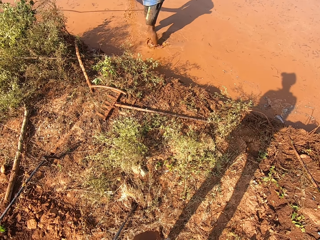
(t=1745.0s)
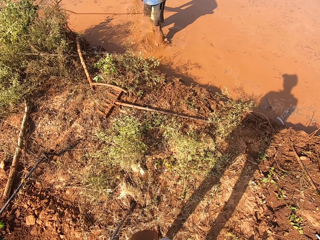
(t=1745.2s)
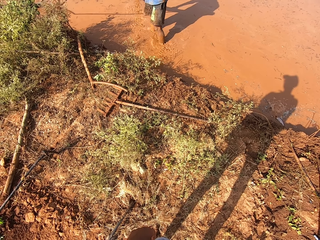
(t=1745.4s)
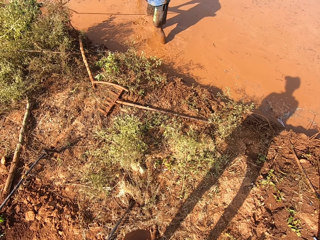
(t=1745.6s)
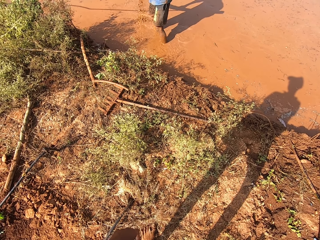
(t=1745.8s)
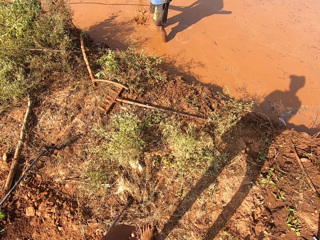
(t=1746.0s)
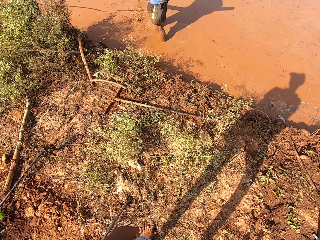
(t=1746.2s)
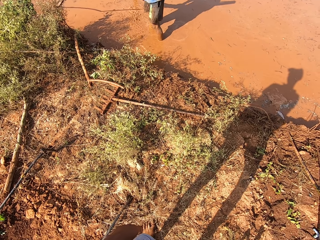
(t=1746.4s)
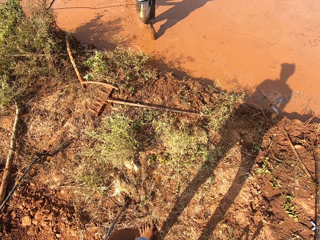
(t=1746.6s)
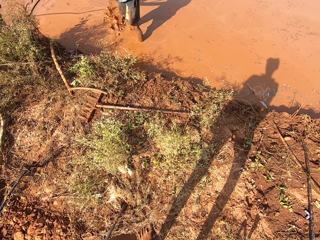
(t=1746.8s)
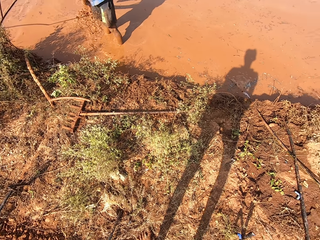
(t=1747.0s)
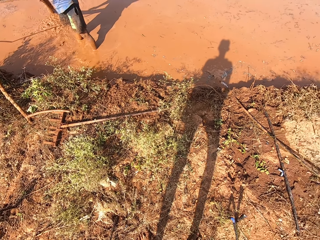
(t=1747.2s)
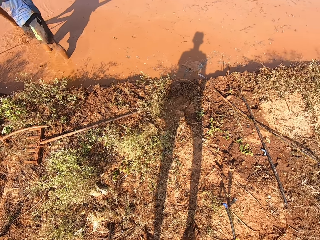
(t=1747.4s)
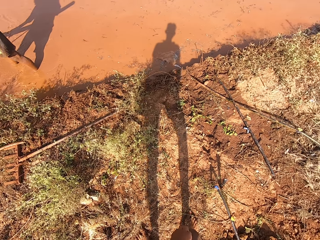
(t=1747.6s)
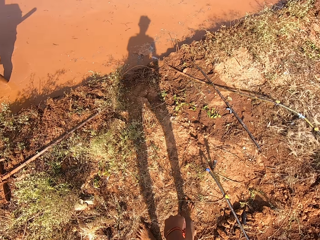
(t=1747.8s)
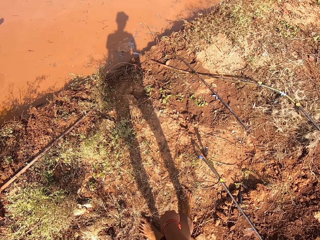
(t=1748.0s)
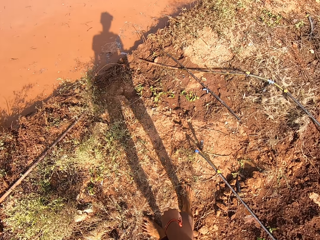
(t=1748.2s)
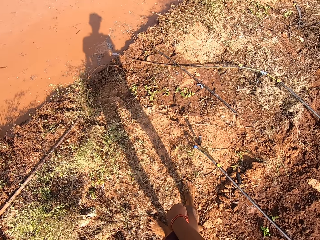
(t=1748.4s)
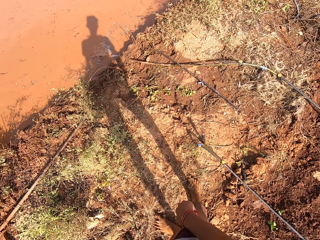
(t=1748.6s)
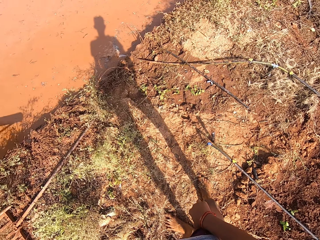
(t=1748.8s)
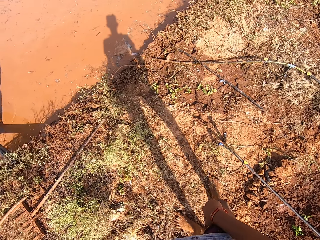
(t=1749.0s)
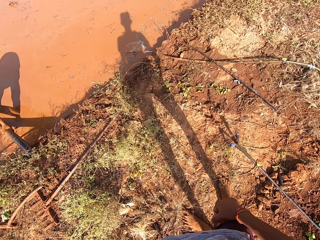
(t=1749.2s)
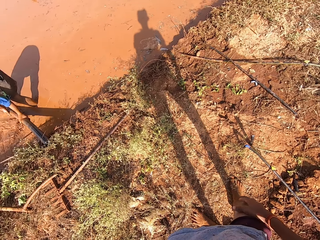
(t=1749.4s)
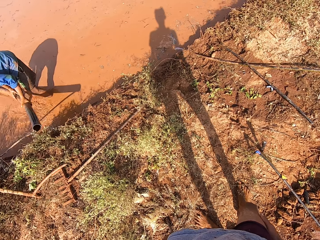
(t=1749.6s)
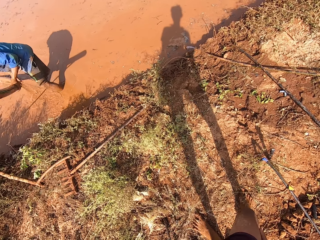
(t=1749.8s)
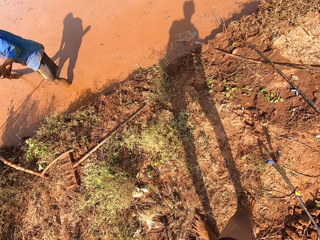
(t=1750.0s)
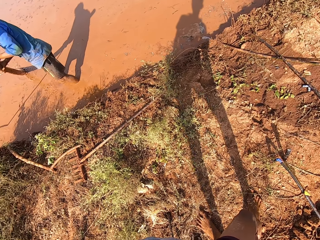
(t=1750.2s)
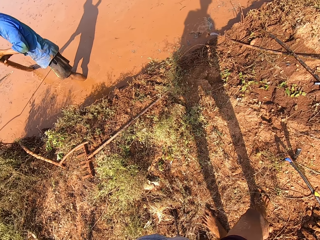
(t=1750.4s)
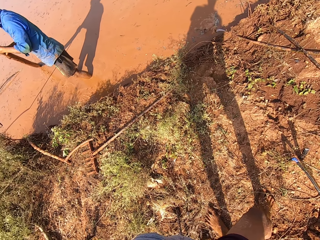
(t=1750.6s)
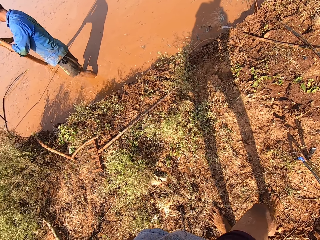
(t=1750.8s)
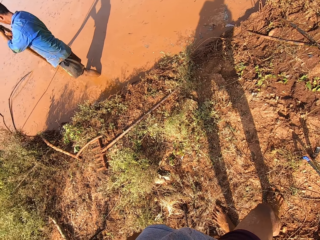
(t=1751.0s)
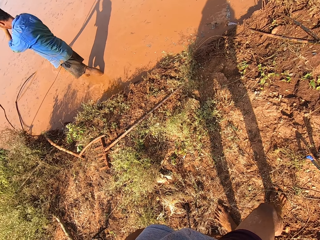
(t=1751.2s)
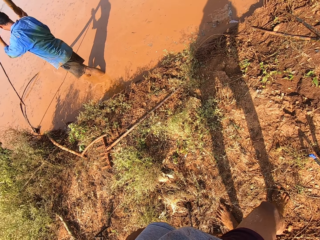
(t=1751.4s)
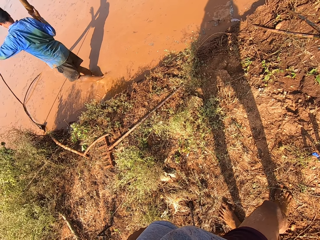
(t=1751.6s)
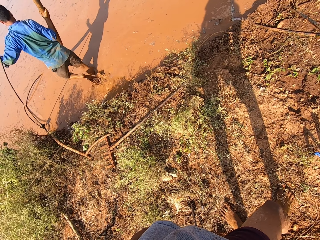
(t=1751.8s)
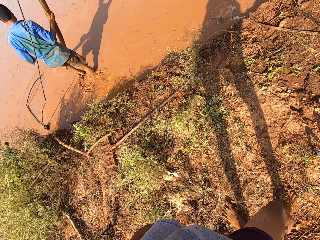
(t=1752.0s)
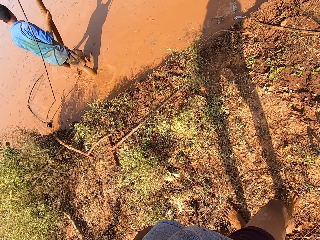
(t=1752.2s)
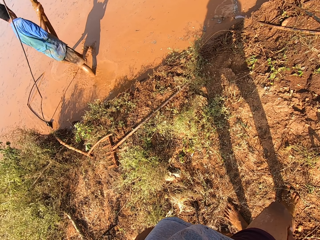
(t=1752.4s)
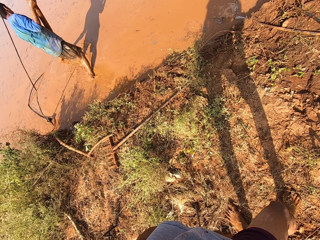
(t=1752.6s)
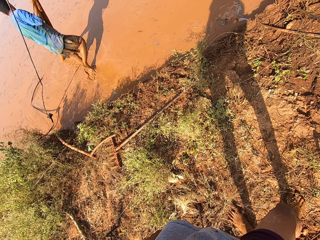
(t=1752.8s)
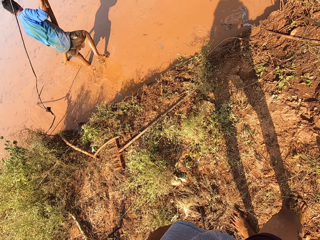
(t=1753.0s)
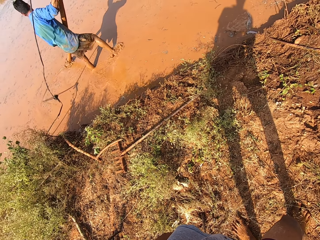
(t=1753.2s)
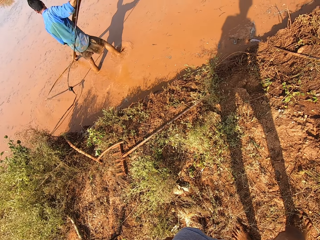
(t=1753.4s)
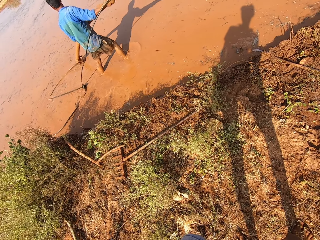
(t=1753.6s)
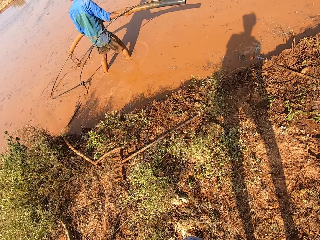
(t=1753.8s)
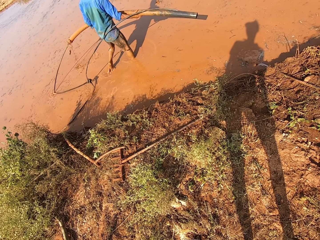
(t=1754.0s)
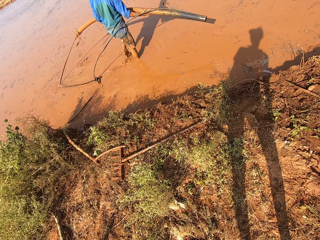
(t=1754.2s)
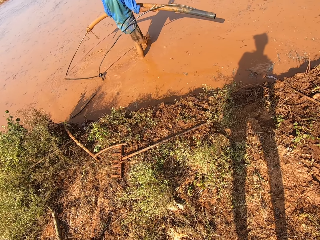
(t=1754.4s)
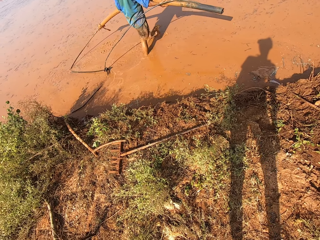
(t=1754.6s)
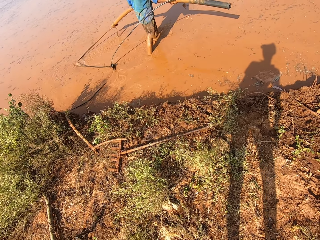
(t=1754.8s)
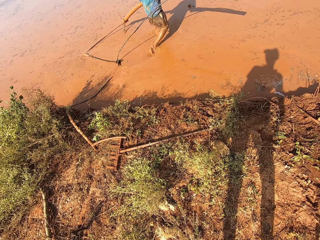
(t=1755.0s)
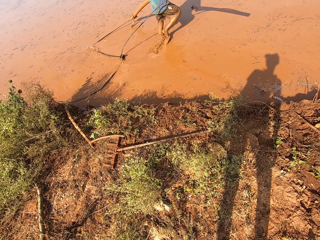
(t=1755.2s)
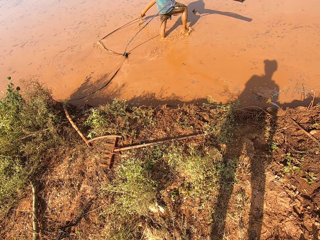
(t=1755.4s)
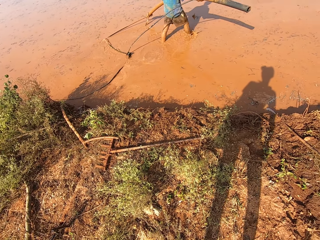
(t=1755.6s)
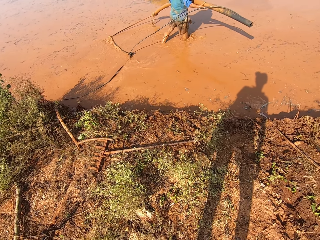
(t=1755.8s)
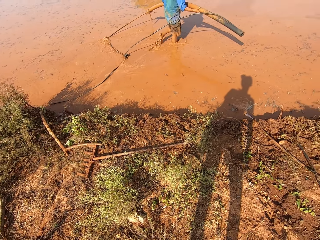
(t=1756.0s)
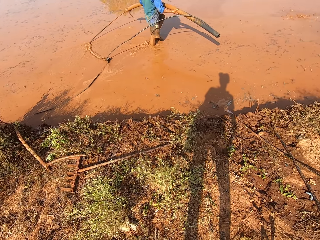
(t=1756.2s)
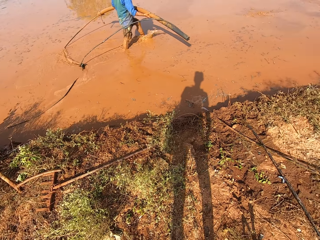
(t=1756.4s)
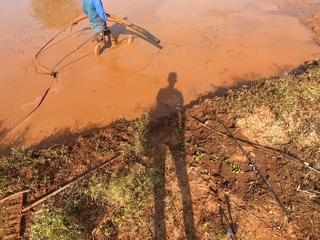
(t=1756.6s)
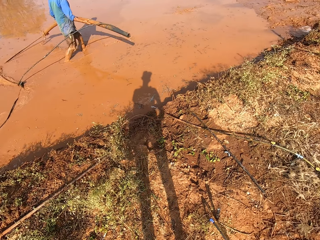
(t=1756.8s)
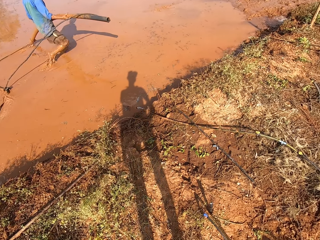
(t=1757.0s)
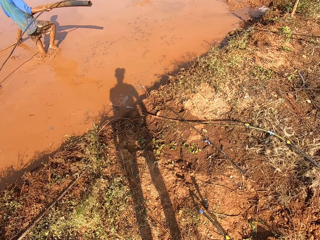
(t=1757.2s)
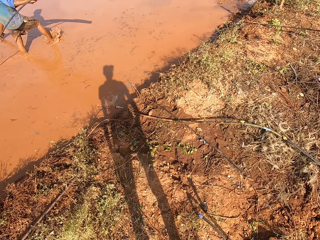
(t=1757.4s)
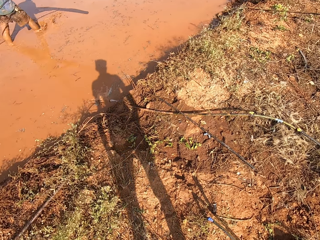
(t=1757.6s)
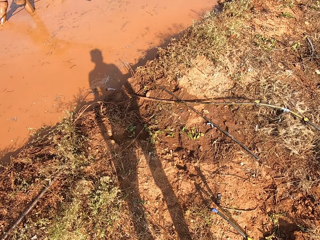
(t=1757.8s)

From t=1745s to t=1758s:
The man drags the tube on the ground with both hands. He drags it again.

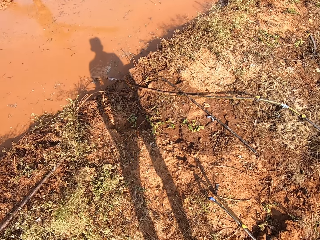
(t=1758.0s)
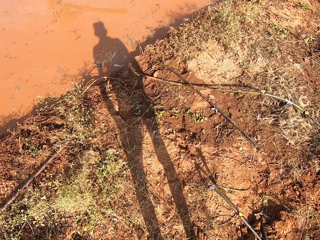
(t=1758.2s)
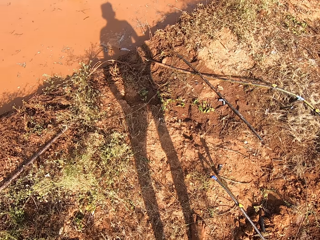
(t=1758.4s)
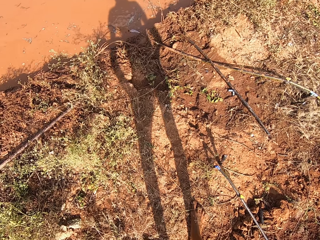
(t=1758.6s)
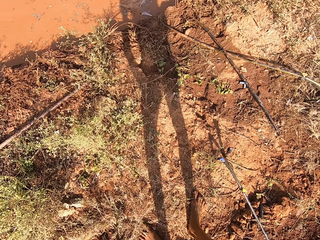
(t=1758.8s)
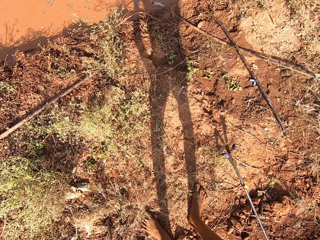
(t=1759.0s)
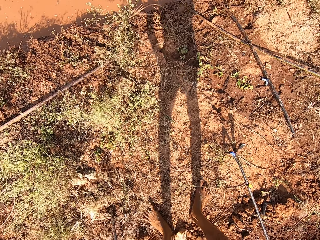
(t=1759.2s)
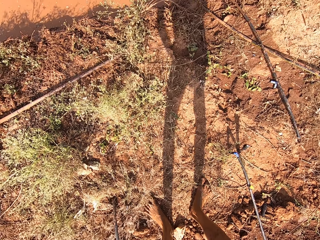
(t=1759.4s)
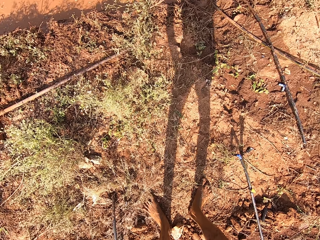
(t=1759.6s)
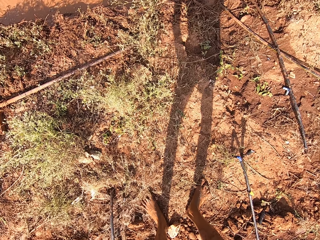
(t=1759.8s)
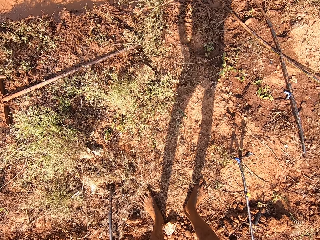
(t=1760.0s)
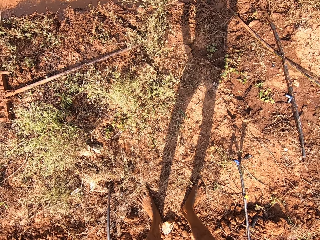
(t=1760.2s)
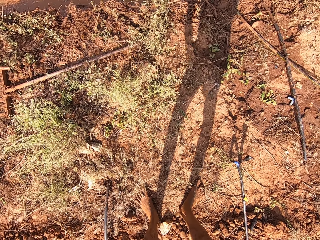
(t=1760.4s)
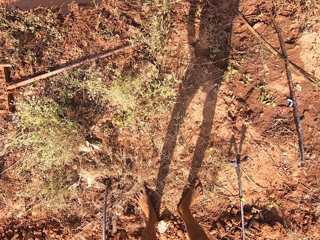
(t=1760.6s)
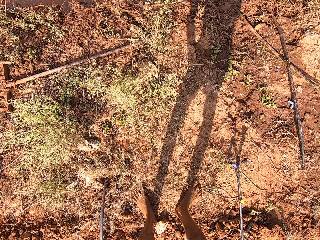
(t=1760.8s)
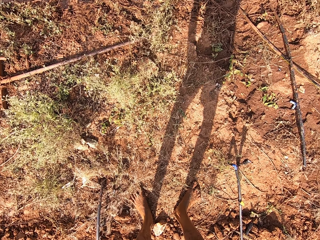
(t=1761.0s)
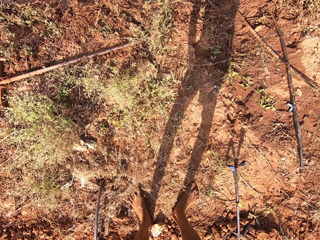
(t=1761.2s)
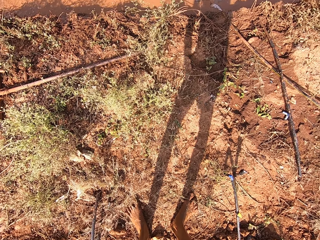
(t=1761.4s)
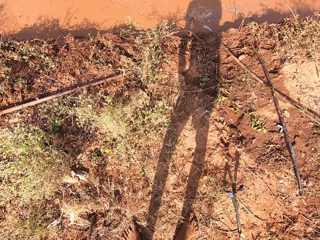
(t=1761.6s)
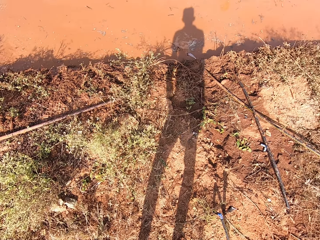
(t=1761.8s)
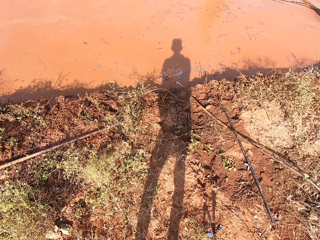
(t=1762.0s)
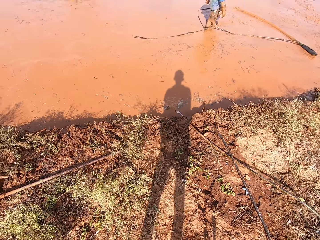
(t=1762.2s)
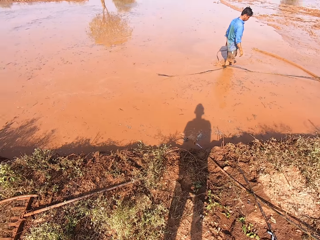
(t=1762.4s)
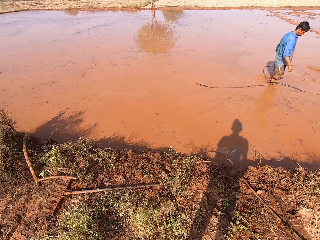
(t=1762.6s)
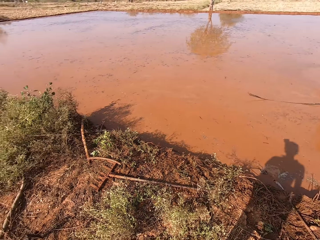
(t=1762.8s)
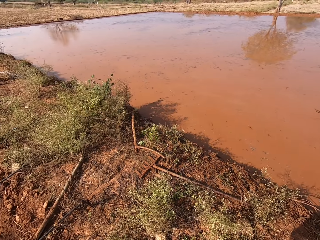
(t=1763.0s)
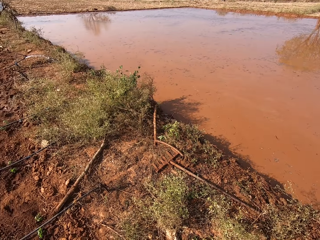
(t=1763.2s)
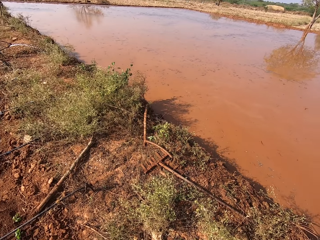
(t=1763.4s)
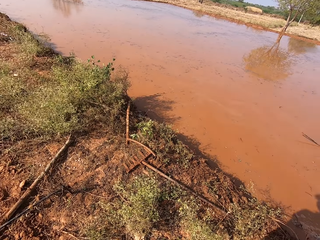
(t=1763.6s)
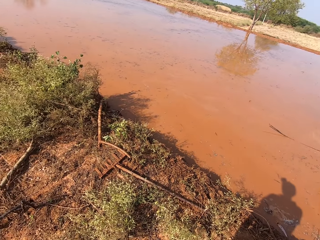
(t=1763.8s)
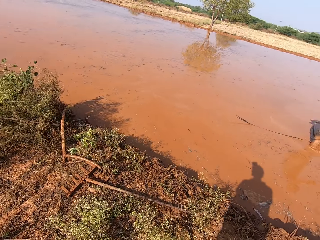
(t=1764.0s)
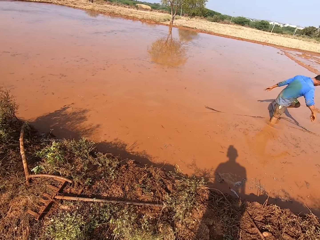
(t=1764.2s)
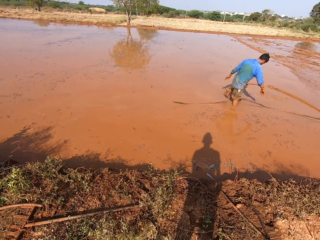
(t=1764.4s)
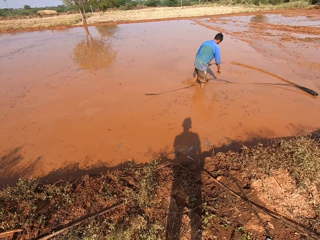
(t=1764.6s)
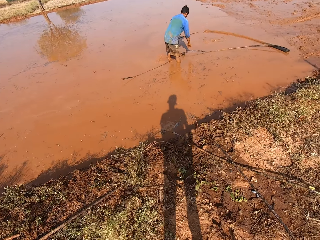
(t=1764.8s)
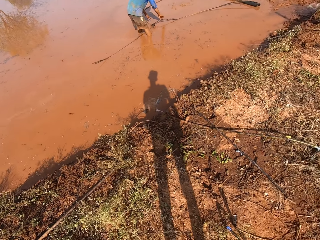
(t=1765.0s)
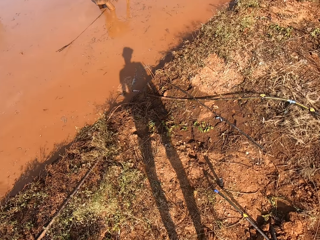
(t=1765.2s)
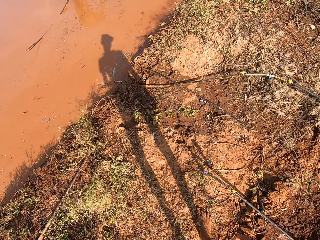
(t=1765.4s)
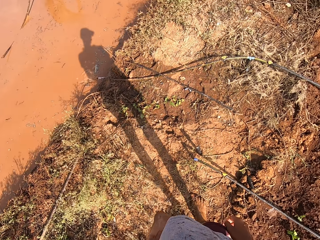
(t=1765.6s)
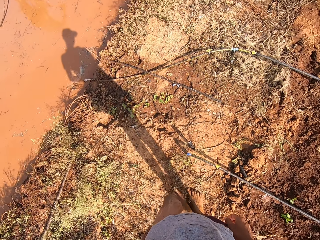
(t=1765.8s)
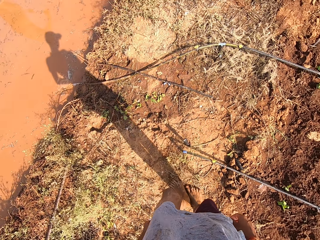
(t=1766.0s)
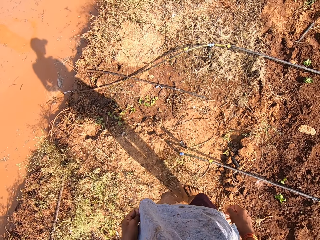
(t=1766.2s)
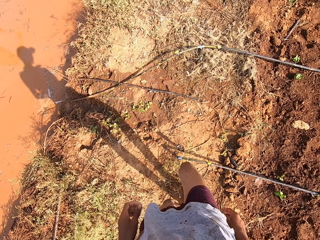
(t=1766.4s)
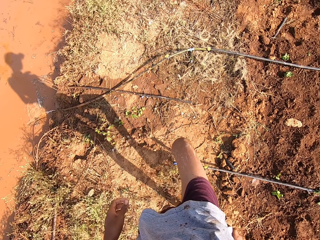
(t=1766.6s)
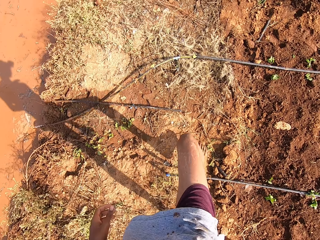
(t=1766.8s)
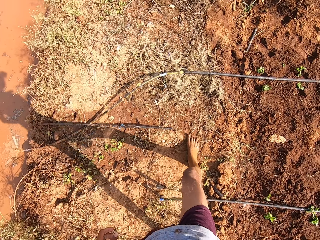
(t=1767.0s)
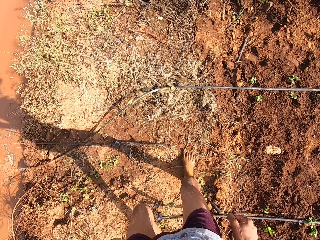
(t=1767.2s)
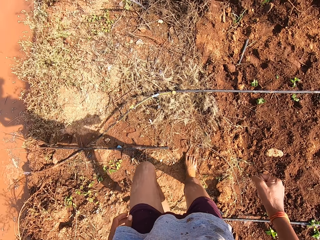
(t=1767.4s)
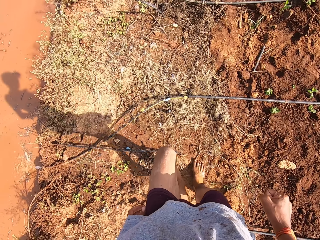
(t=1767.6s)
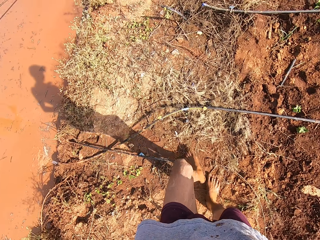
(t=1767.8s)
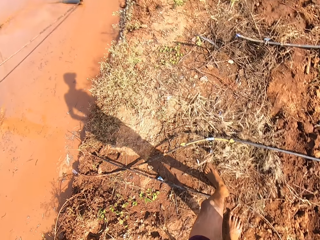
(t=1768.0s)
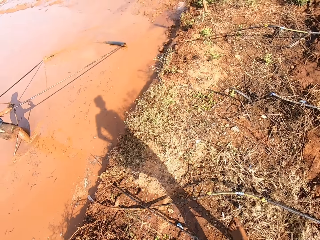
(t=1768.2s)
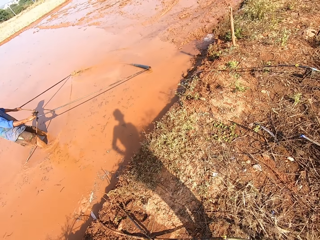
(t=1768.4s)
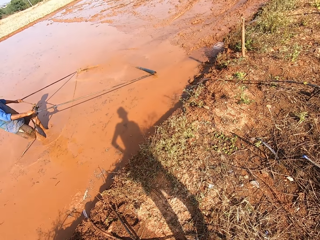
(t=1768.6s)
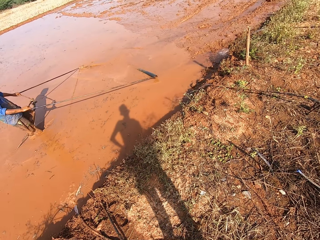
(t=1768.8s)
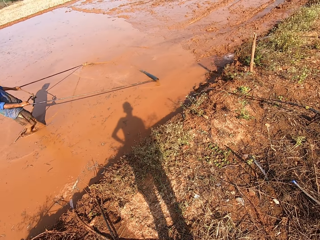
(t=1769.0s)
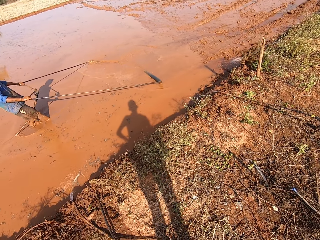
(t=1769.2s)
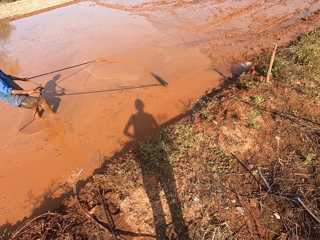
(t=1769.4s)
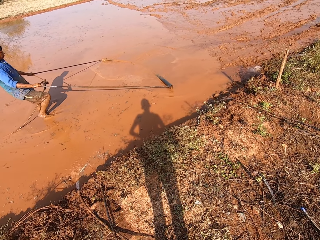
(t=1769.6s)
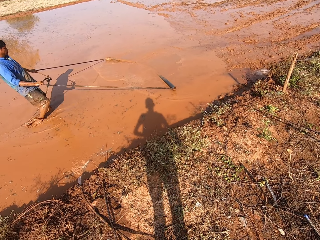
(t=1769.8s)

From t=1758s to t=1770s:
The camera wearer looks around. They walk. The man drags the tube on the ground with both hands.
